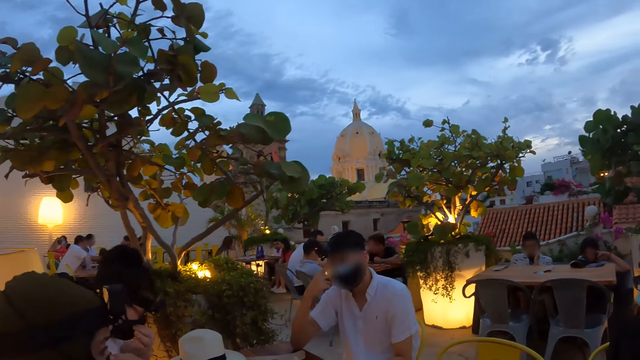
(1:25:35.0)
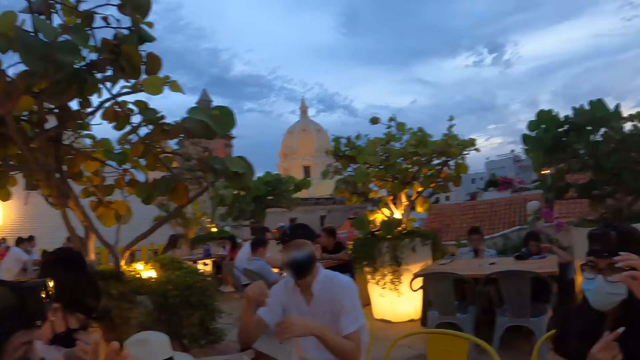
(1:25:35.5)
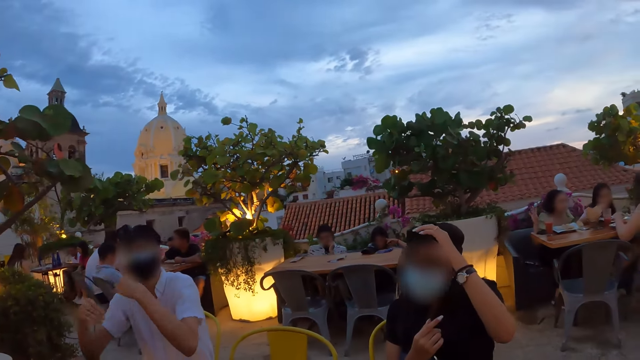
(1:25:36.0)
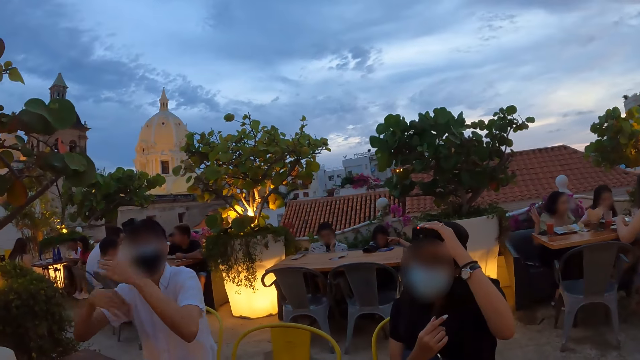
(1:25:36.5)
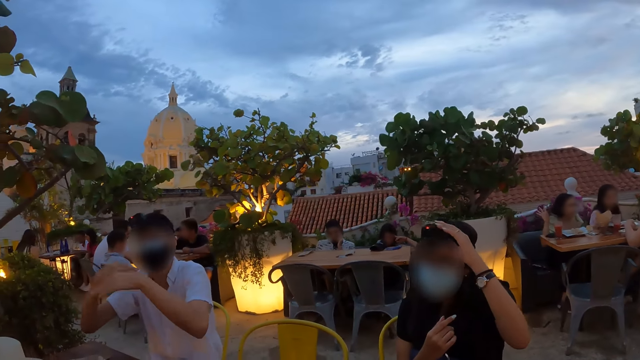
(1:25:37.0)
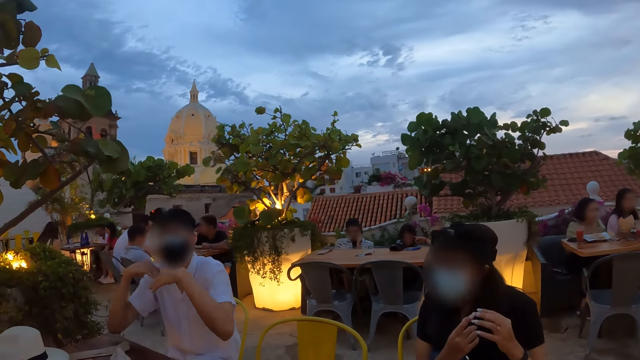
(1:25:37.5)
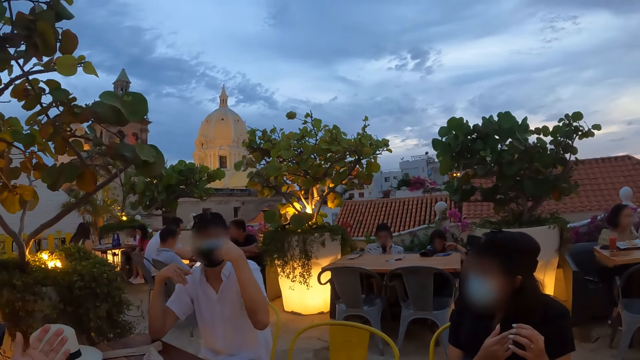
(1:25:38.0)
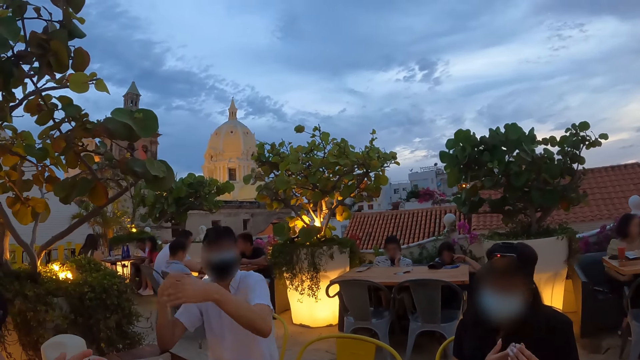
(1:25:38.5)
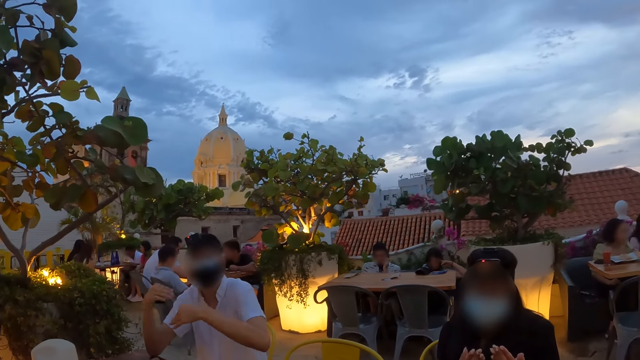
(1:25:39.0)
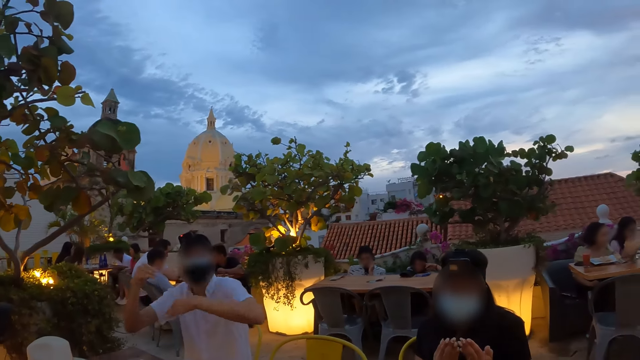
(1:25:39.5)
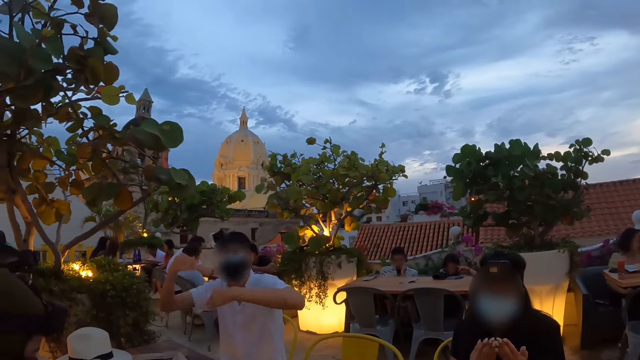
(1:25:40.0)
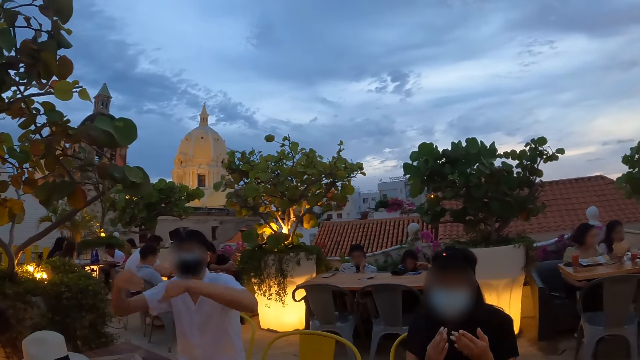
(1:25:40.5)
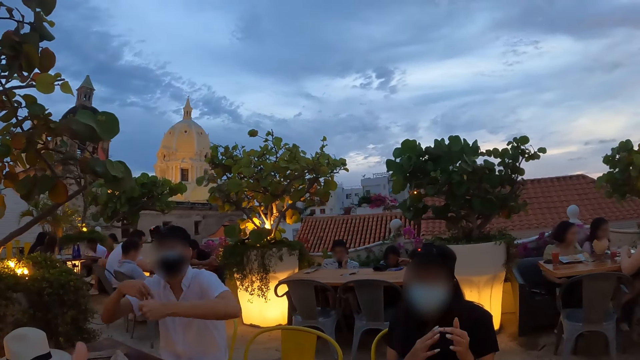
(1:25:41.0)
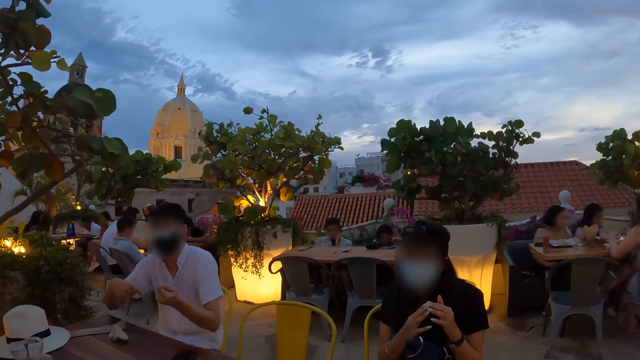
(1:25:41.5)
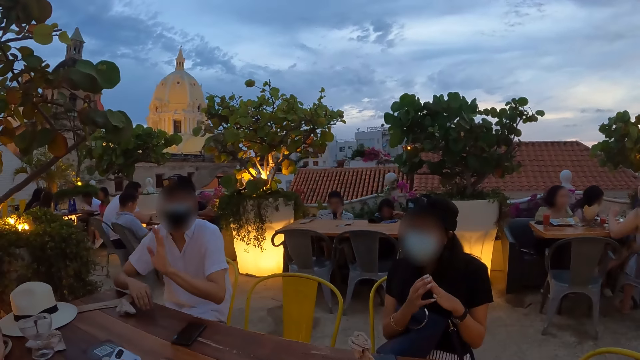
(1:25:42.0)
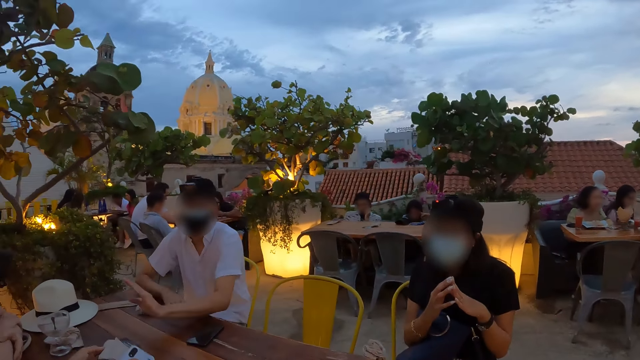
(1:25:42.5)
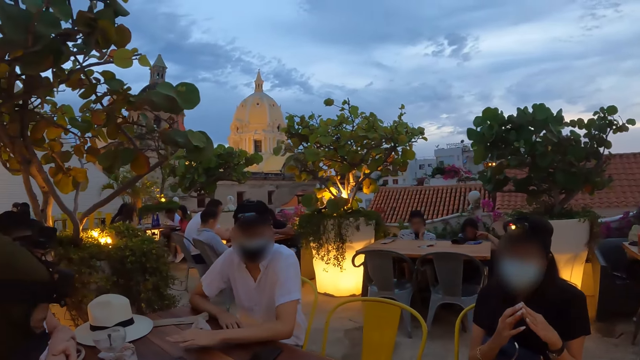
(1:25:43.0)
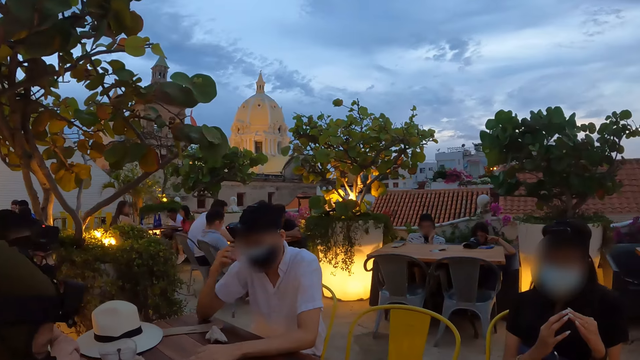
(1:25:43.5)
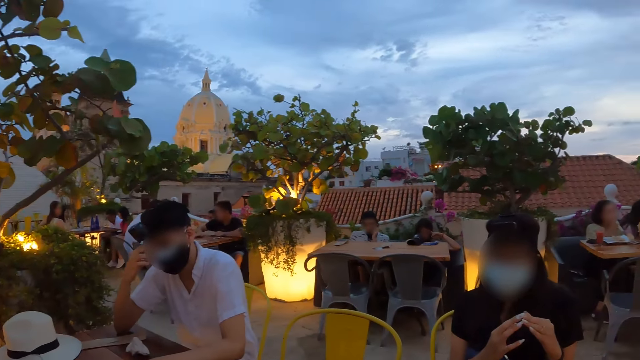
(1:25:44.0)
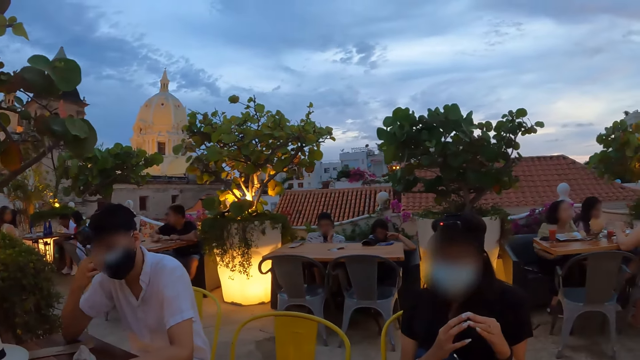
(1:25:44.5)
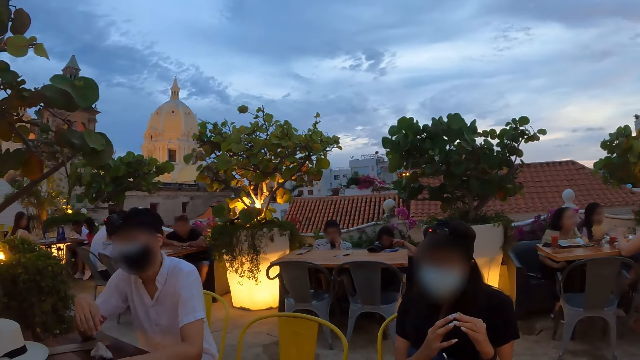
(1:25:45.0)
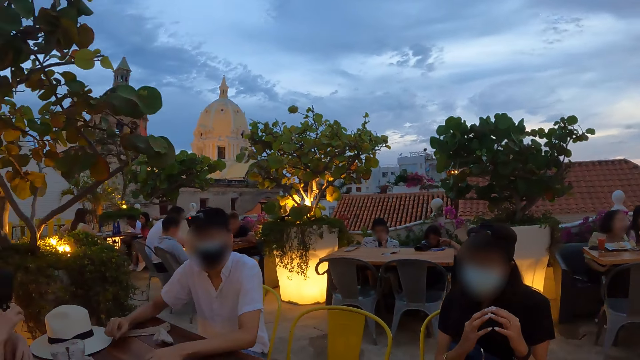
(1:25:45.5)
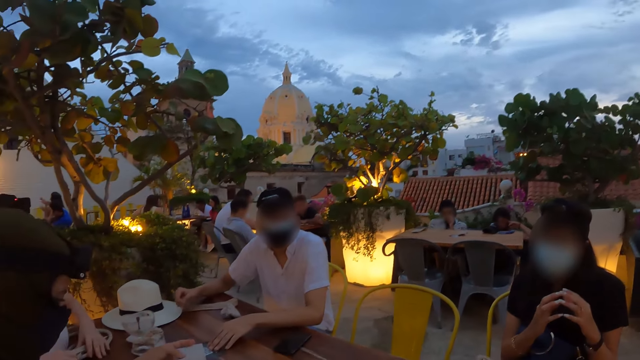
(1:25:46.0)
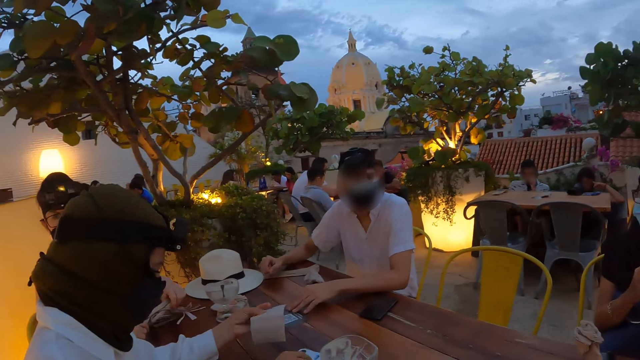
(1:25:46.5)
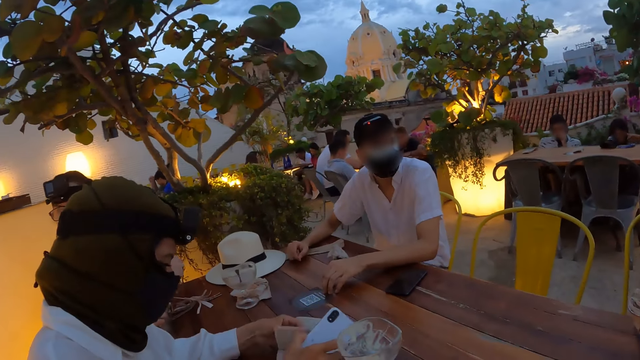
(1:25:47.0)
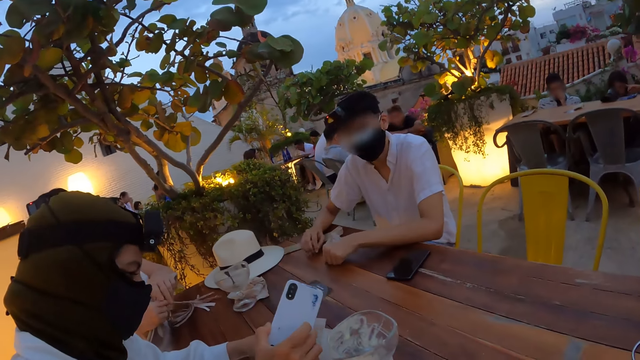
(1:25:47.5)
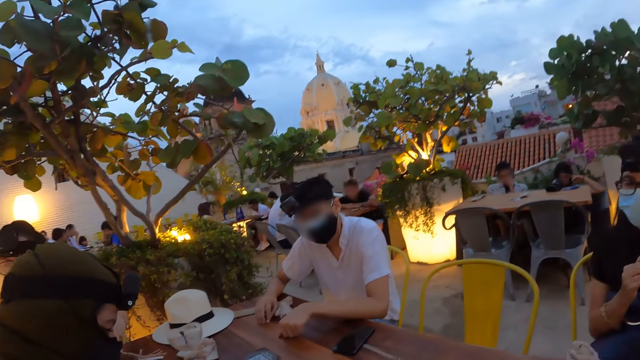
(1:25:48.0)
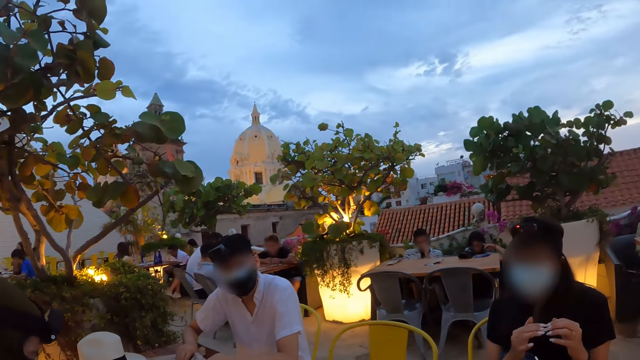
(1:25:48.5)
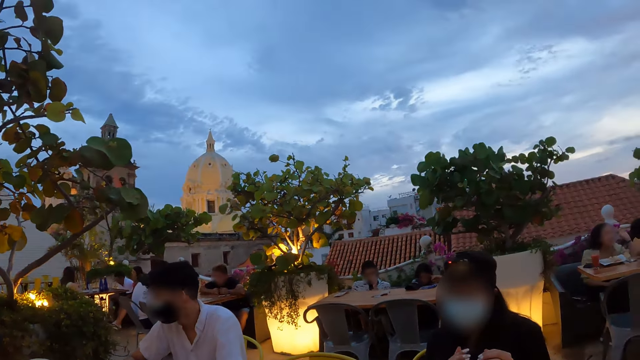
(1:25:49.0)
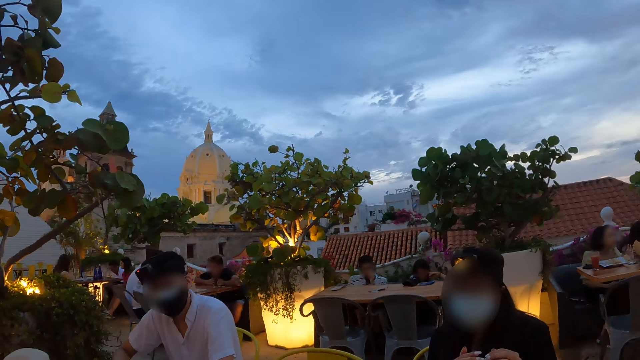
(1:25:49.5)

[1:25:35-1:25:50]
The man adjusts the face mask on his face with his right hand. The man touches the mask. The woman adjusts the head camera on her head with her left hand. A person interacts with the woman. The person touches the face. Another woman picks up a bag from the table with both hands.

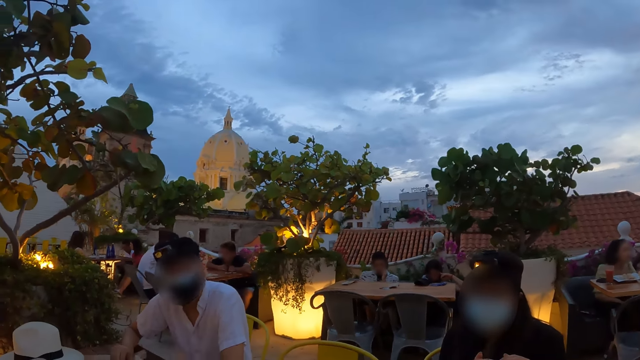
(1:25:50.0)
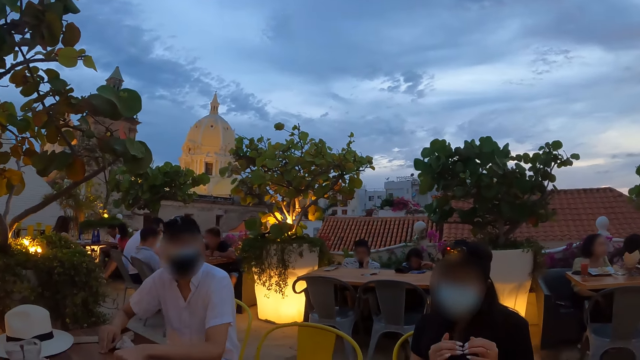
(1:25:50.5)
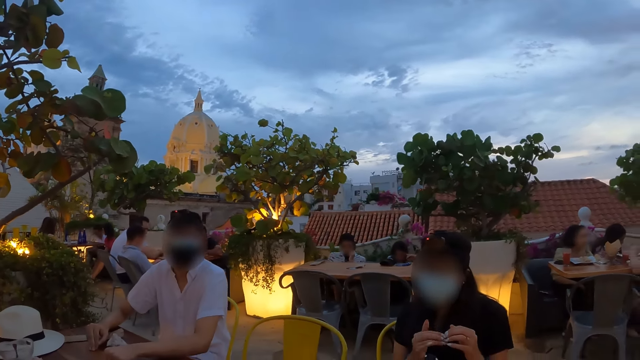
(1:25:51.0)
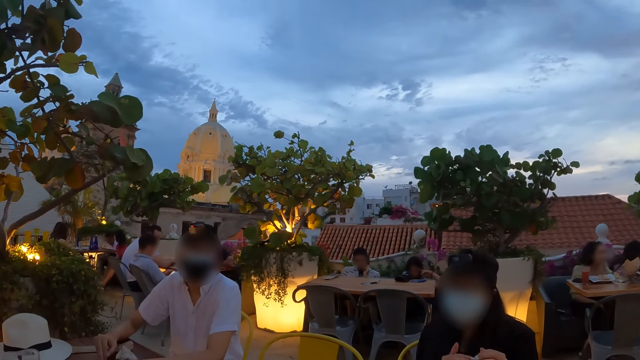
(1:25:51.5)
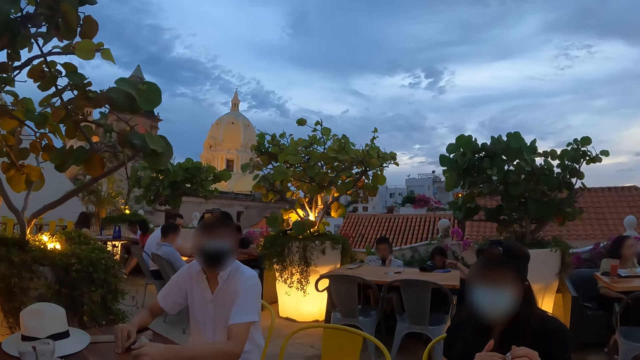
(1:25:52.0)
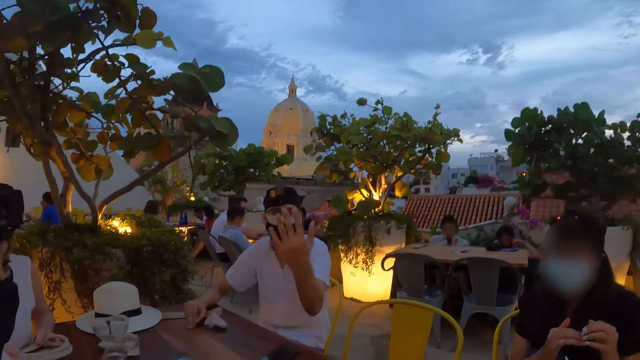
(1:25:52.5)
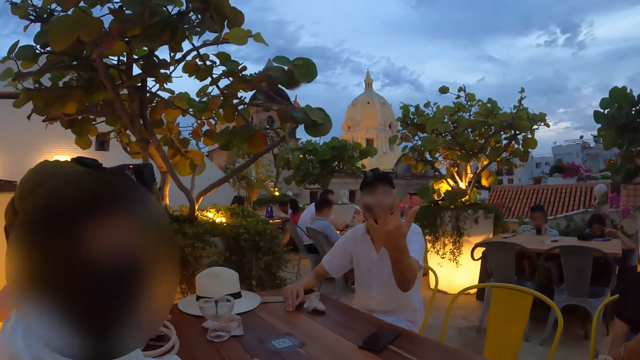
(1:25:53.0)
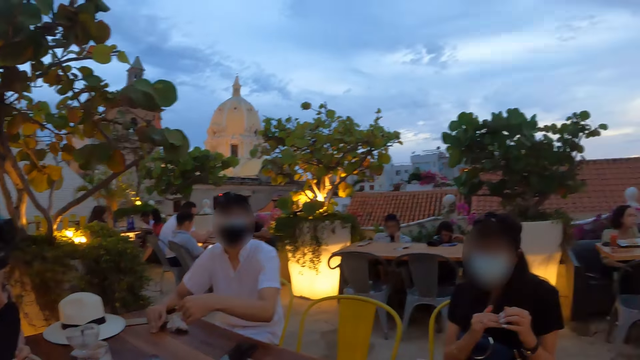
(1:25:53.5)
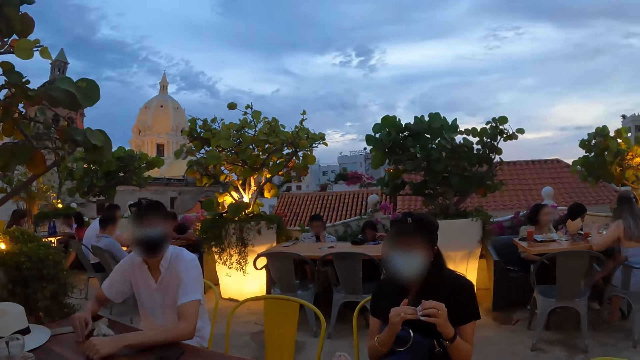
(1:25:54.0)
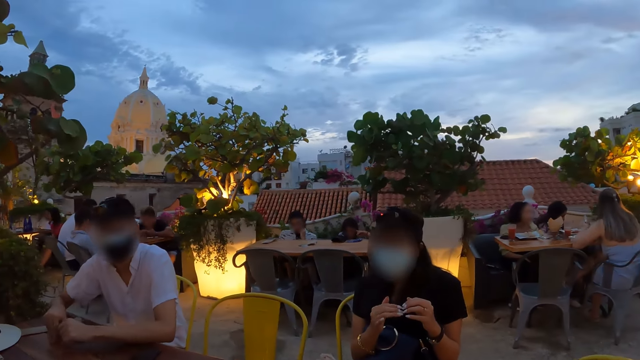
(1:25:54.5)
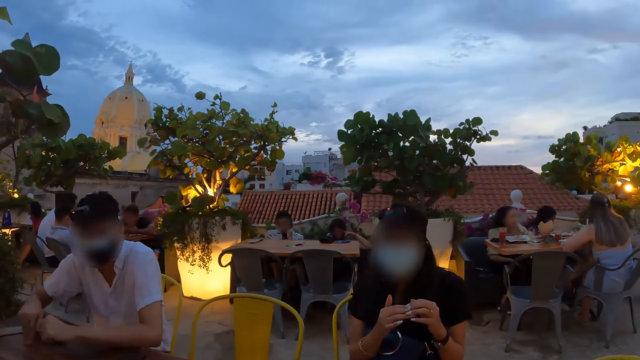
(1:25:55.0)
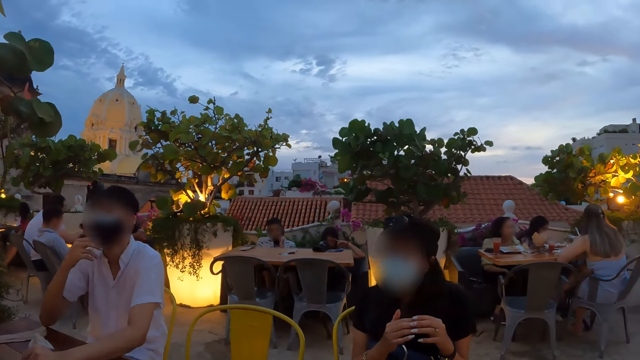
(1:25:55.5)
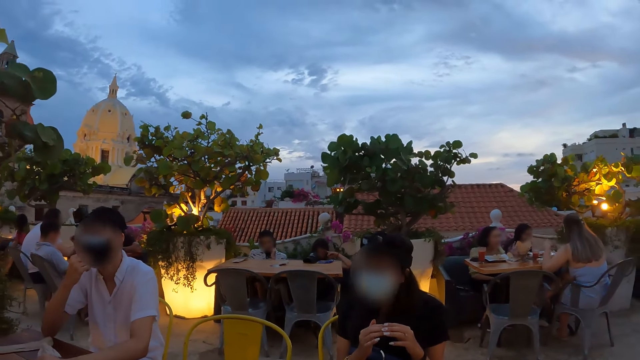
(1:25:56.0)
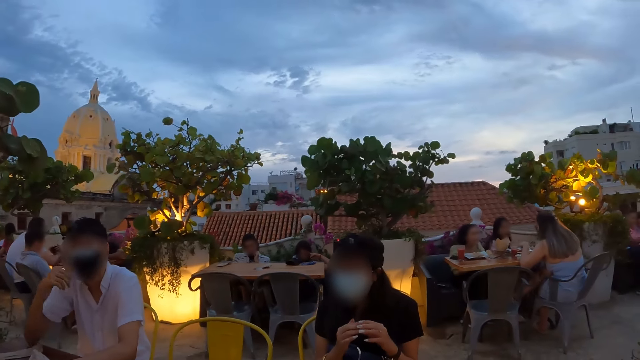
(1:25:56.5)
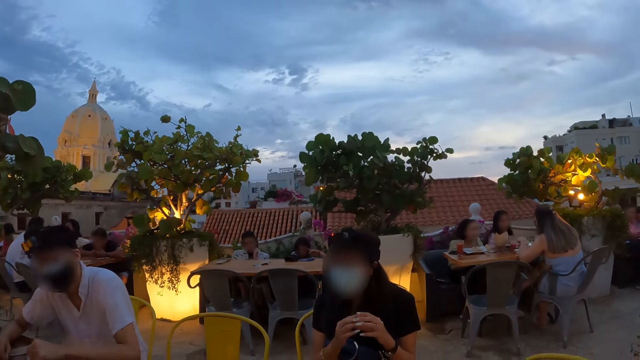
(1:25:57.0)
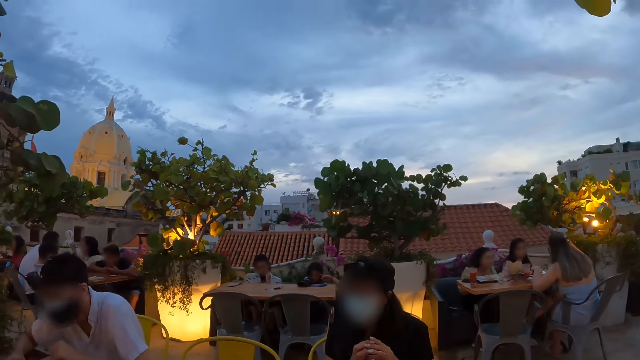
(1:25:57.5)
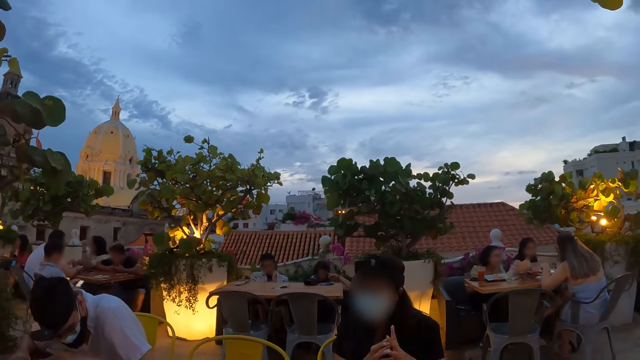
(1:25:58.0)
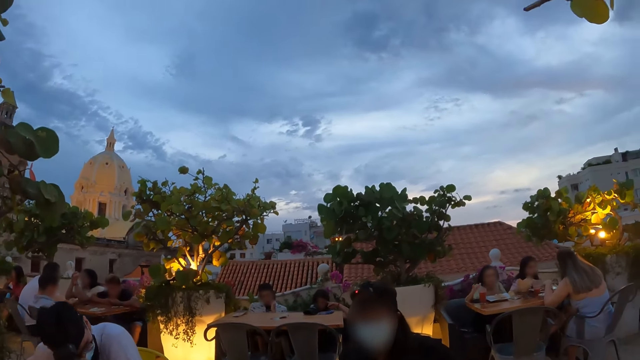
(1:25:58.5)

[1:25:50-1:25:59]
A man adjusts a face mask on his face with his right hand.
